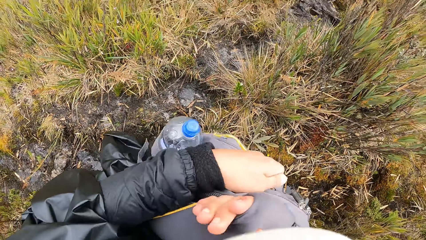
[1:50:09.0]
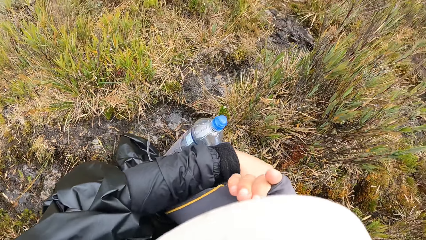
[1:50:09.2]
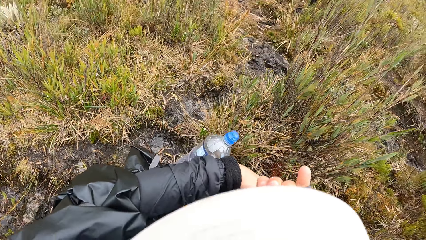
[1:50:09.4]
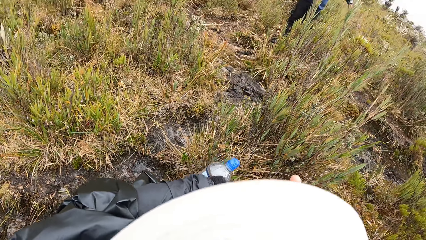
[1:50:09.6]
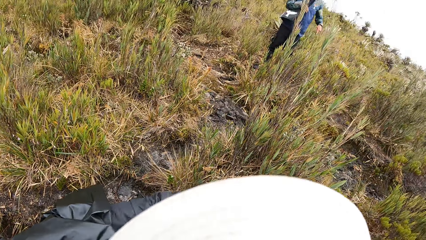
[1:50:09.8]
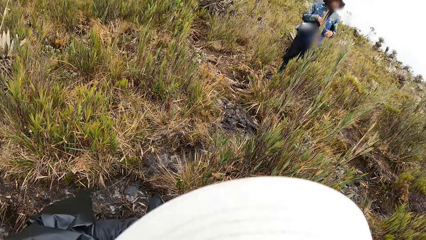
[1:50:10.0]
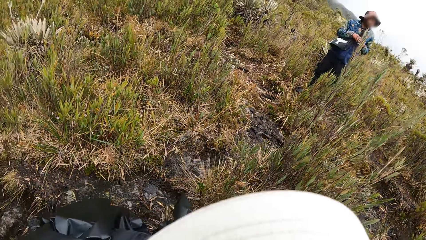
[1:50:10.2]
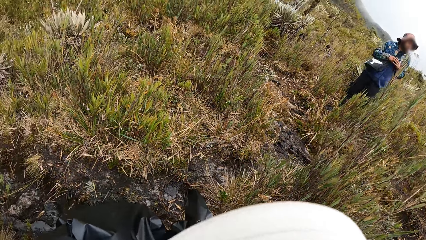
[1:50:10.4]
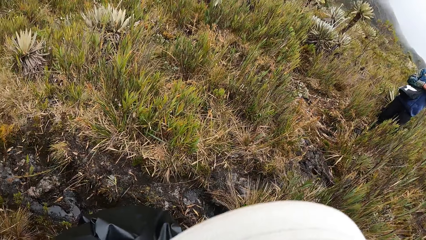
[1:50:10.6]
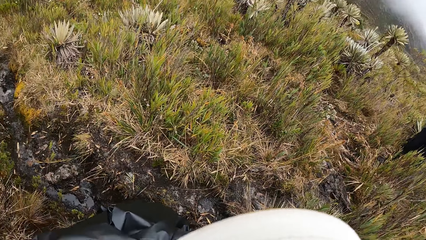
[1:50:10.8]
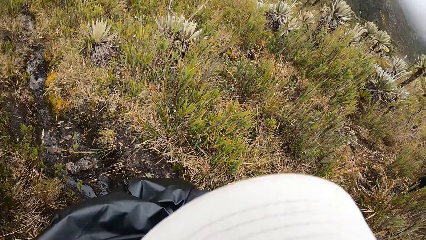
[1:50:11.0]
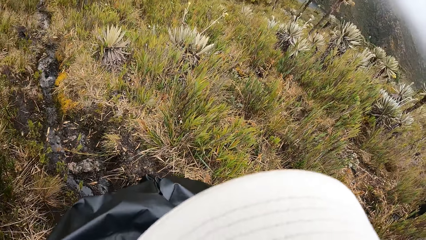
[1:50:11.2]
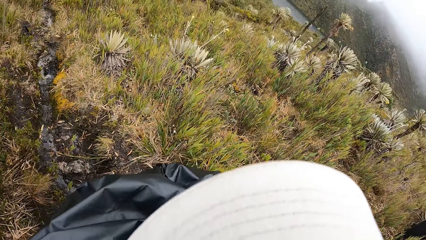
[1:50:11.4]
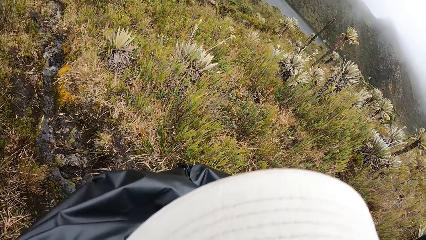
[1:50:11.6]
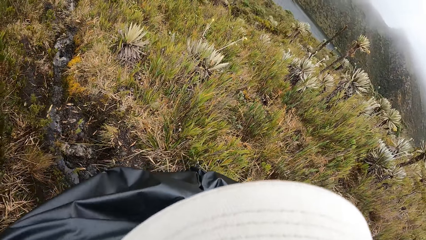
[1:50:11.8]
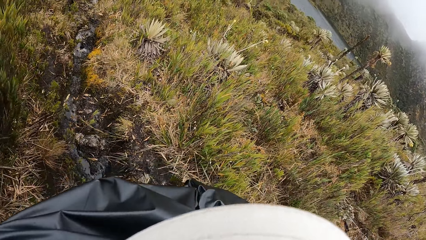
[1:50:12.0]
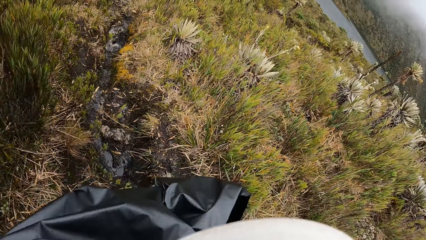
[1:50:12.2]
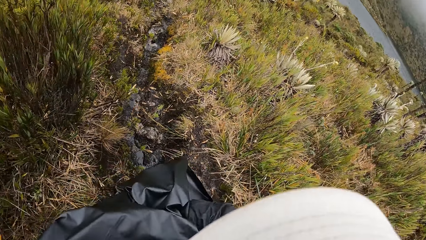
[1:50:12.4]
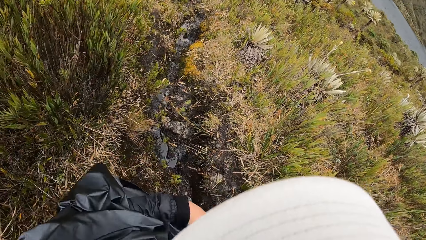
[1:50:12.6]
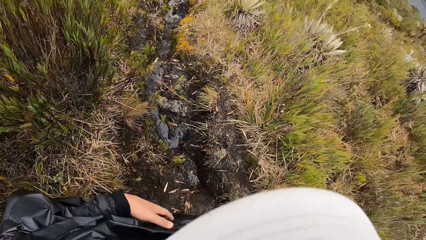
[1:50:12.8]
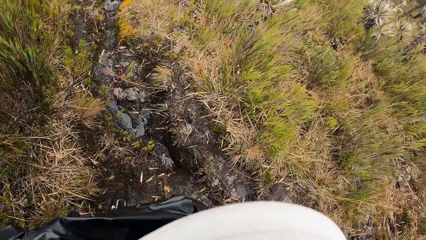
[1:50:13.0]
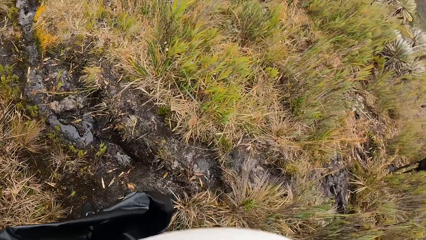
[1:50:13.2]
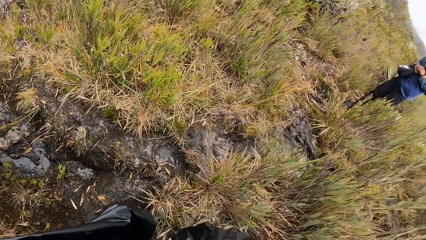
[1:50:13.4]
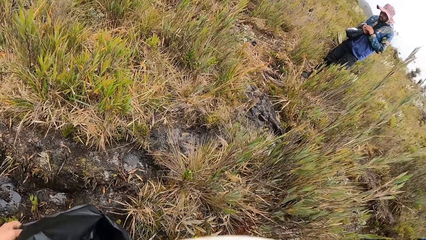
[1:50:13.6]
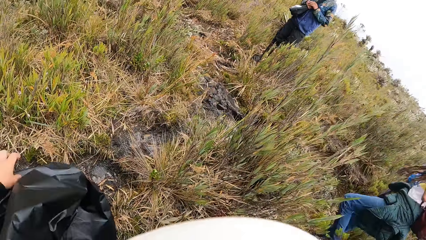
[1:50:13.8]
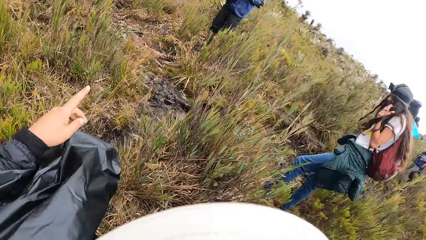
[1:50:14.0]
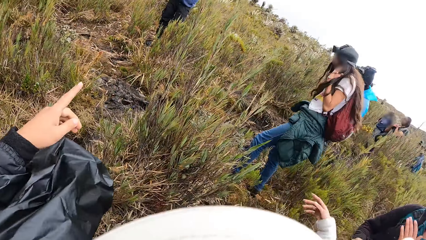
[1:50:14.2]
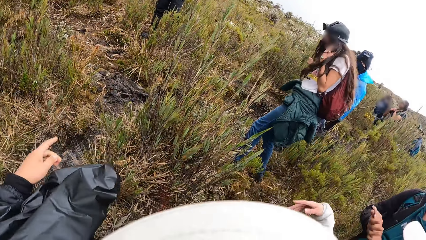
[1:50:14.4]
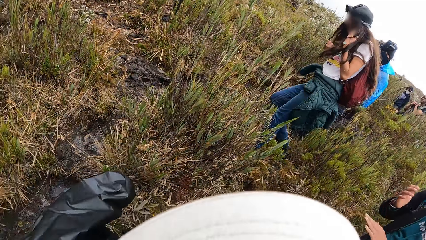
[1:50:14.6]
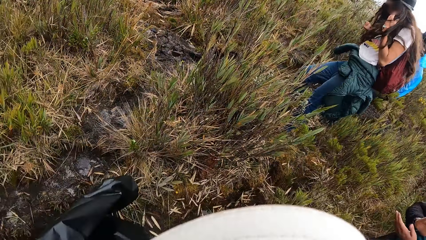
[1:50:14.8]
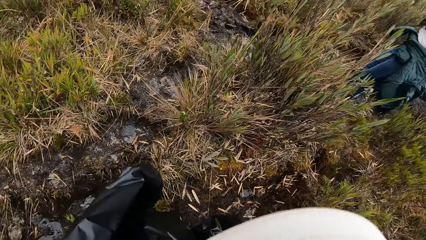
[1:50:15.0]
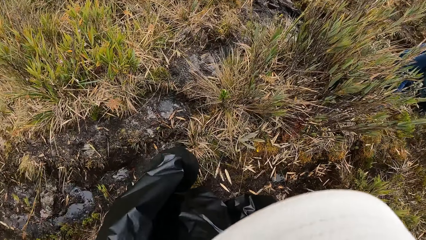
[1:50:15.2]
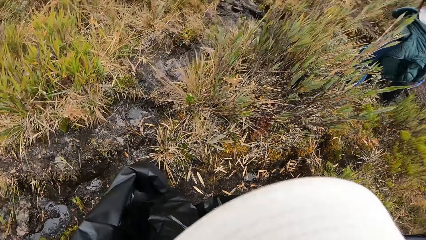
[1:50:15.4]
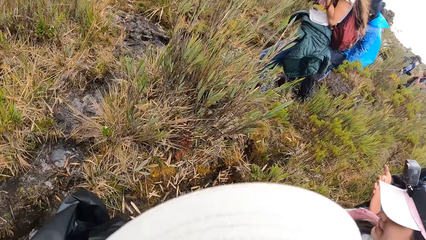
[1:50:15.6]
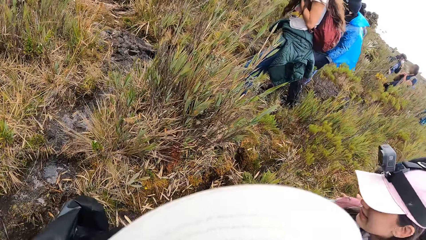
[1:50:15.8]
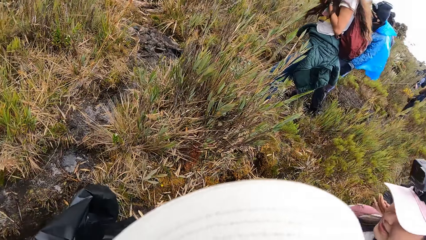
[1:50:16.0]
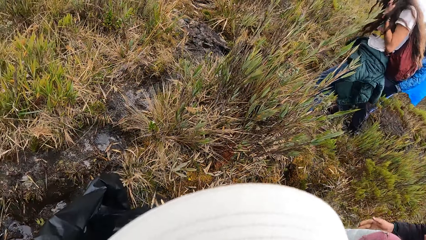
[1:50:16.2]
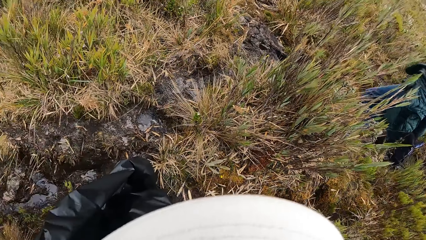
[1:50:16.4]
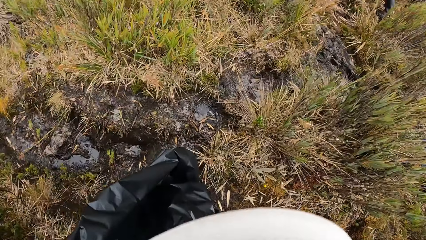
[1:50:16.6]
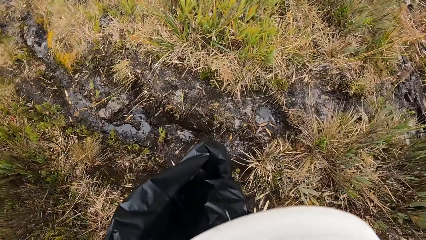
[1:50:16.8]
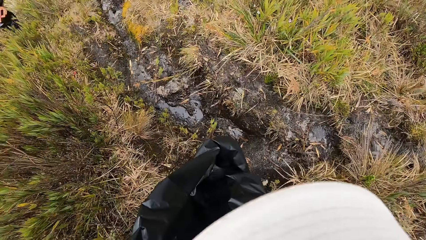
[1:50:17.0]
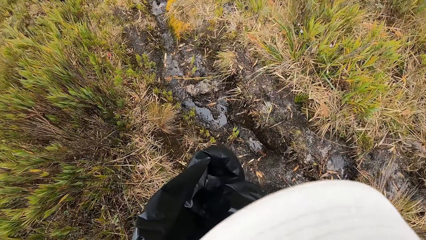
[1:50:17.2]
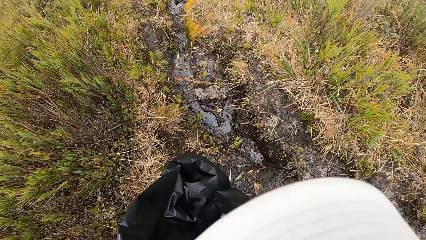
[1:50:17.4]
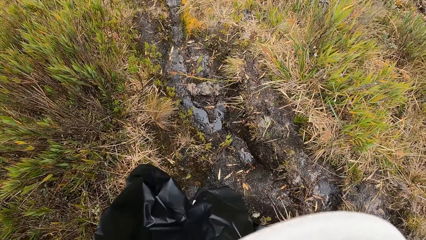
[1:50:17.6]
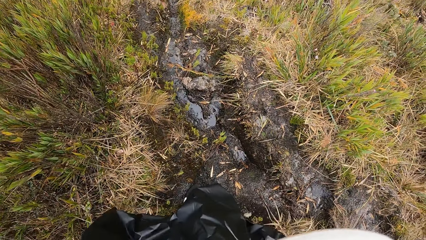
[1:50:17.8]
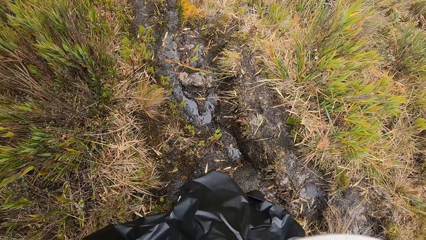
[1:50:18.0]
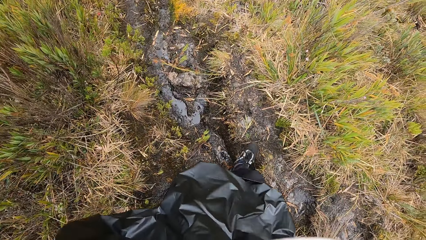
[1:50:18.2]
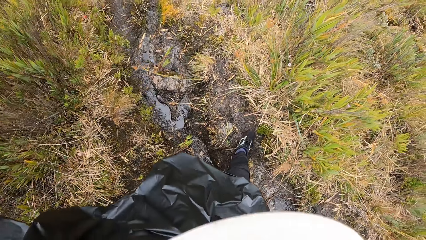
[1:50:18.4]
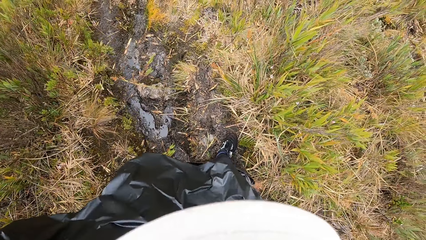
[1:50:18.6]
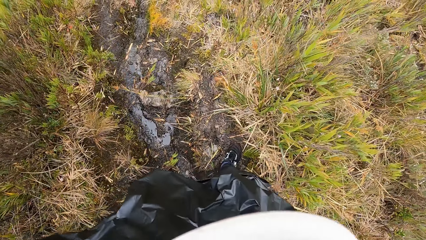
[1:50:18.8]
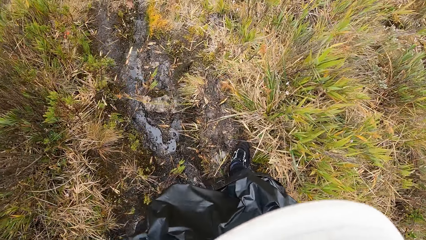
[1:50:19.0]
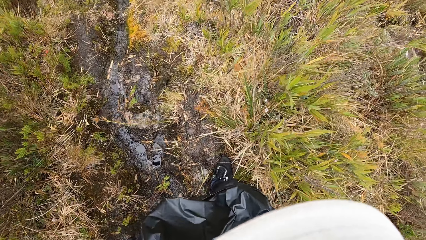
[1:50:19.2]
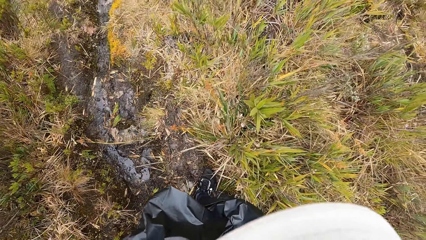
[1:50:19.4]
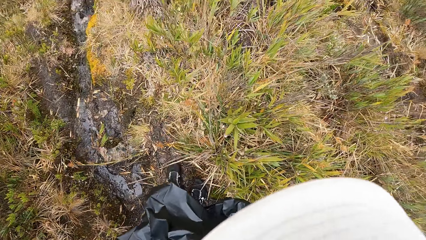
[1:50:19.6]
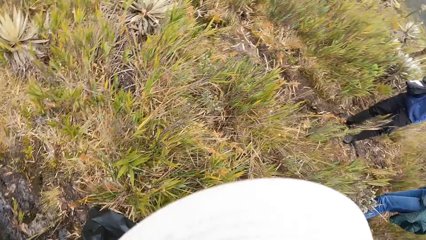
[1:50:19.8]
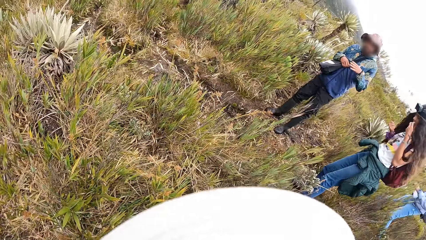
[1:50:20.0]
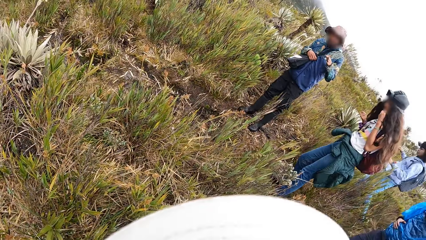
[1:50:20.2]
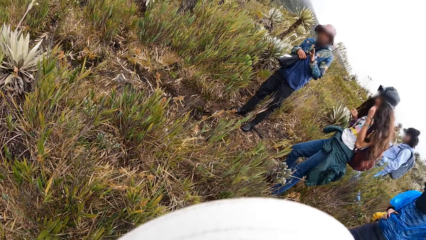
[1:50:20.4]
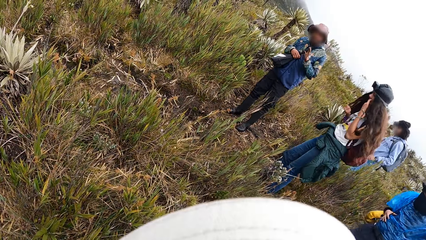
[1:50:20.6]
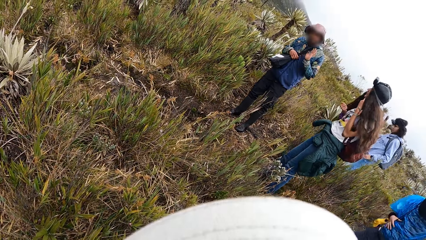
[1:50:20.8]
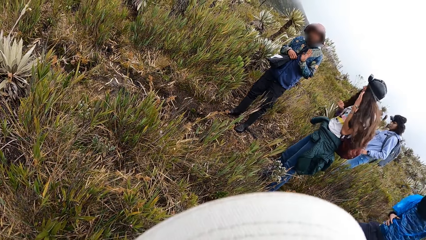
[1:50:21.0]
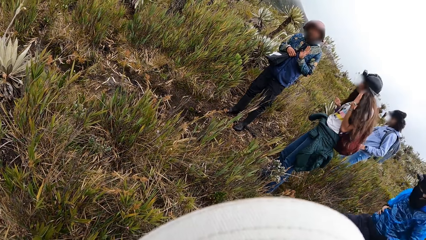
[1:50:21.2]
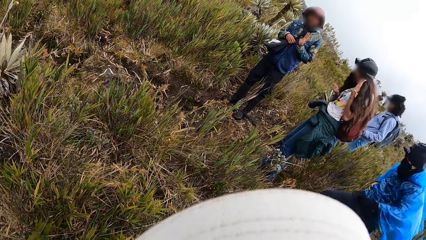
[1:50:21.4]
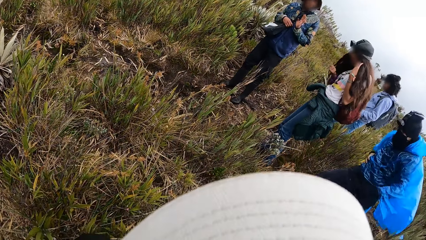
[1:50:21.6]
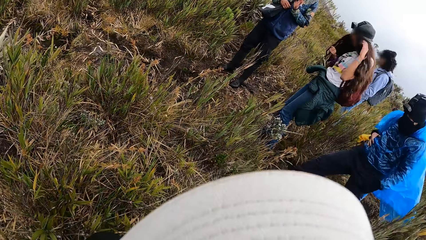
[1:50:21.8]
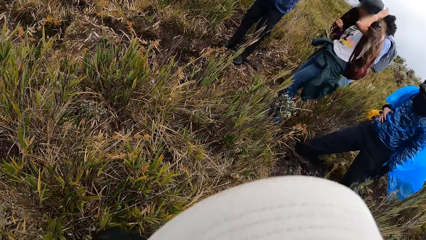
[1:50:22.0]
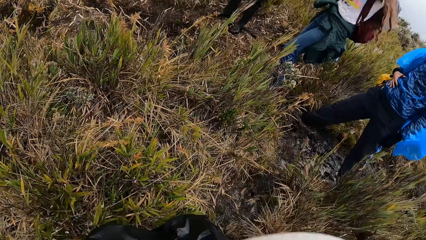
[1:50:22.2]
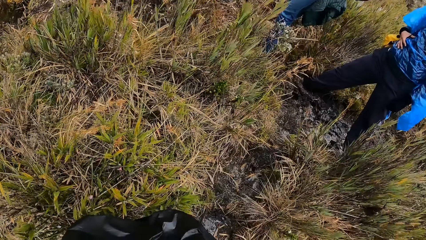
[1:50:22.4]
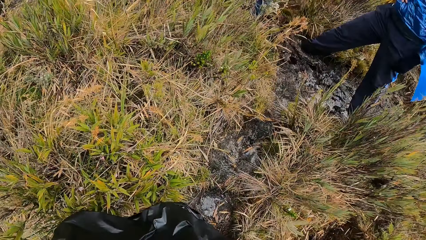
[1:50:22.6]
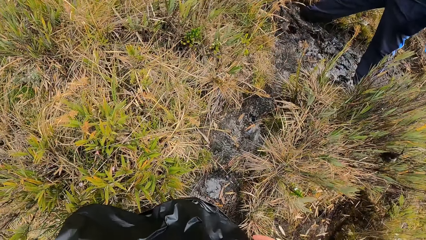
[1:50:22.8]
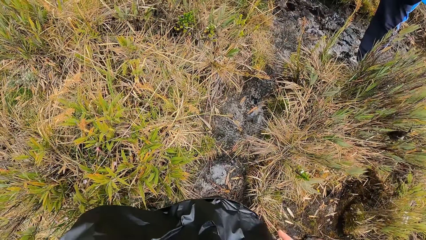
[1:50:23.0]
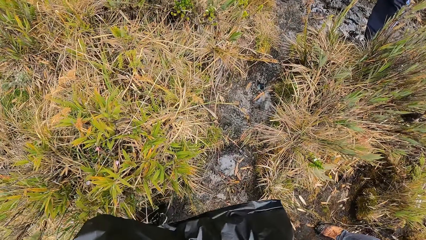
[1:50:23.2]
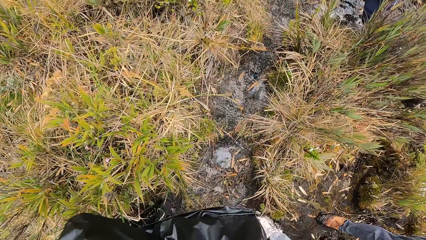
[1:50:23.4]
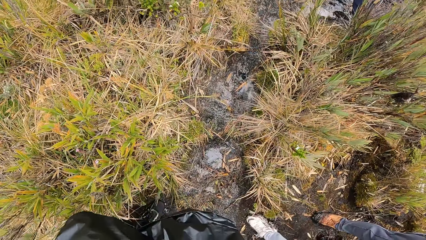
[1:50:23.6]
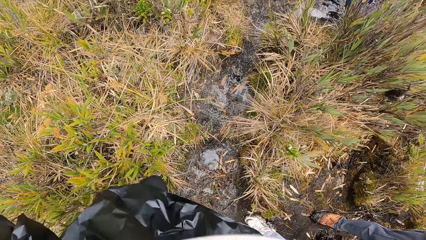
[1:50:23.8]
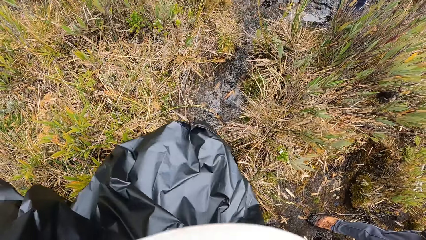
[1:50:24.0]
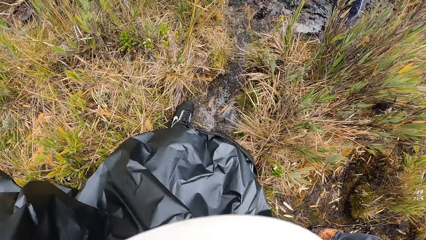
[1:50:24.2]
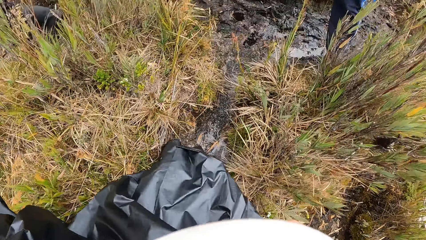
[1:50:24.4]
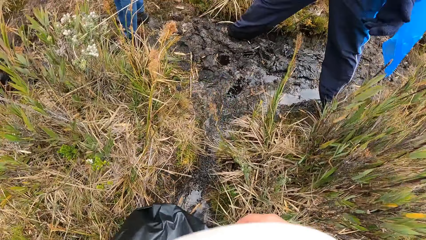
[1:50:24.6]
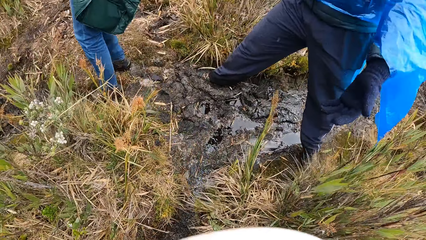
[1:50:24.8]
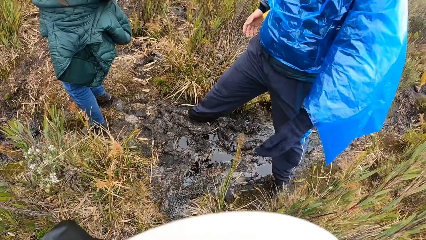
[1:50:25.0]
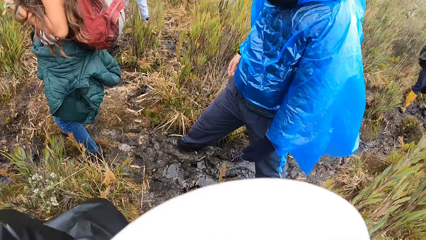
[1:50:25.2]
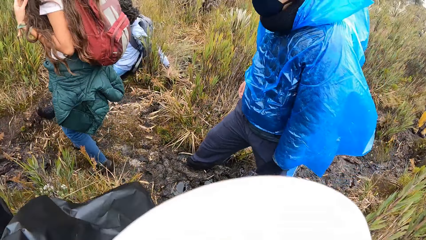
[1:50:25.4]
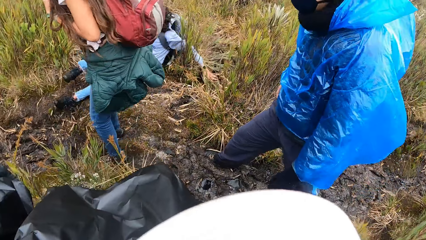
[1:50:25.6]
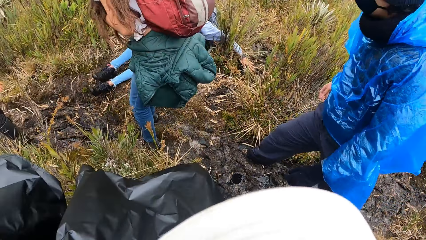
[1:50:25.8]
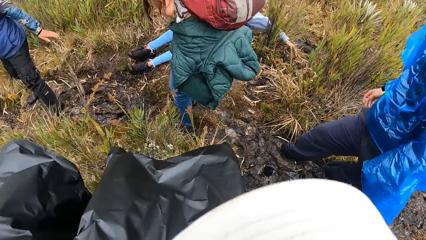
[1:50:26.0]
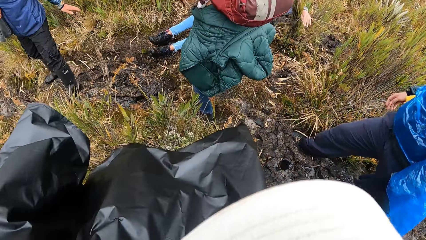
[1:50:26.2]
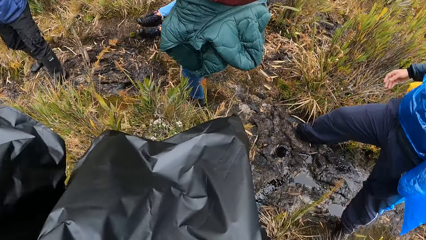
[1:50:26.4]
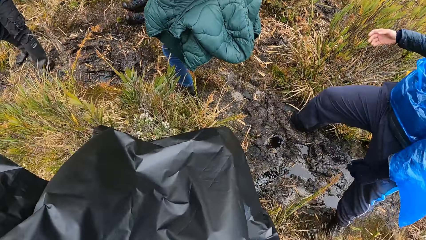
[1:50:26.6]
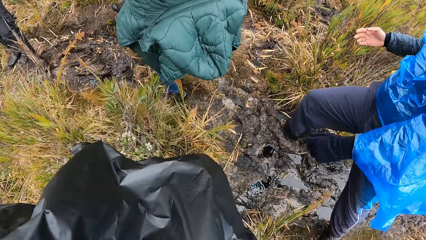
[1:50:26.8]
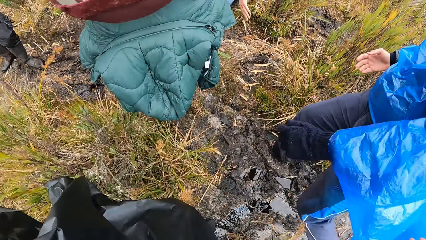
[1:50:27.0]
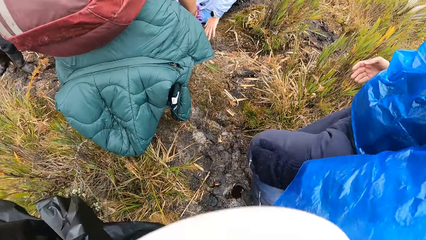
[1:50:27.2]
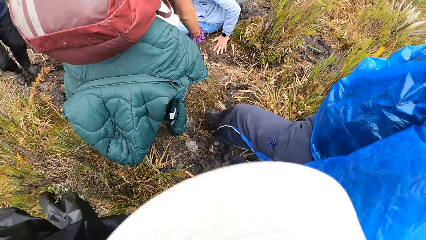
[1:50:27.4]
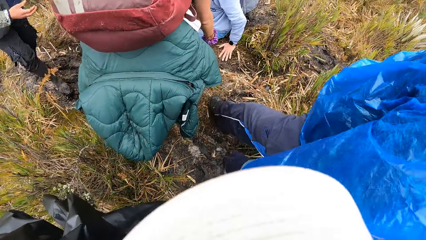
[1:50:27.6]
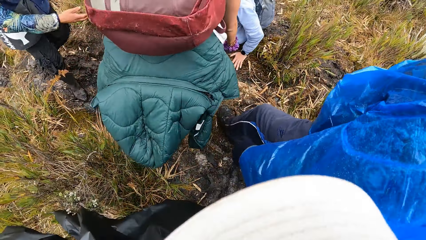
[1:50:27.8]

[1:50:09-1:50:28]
The camera wearer wears the bag on her shoulder with both hands. She interacts with the instructor. She walks around. A woman falls on the ground.
